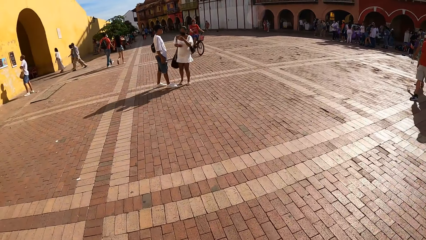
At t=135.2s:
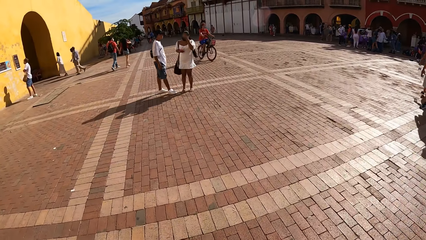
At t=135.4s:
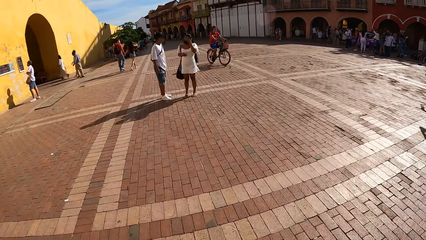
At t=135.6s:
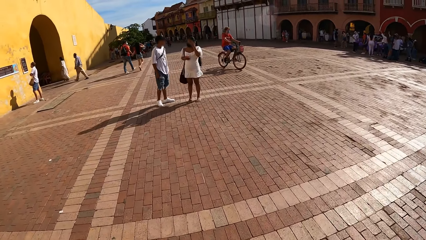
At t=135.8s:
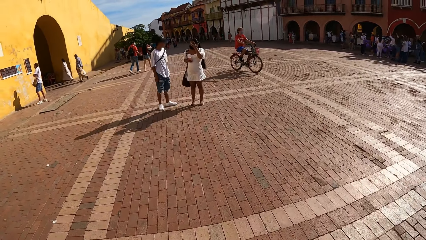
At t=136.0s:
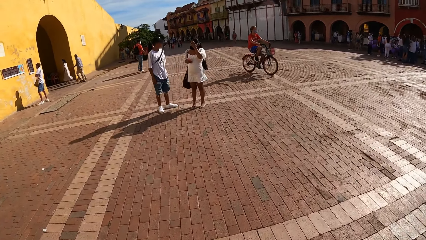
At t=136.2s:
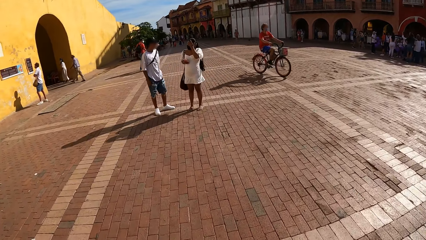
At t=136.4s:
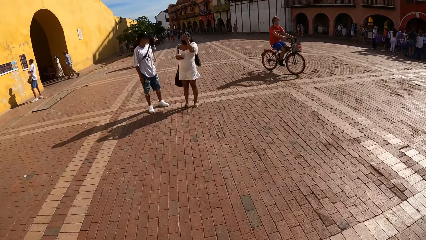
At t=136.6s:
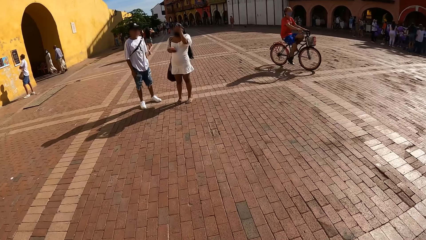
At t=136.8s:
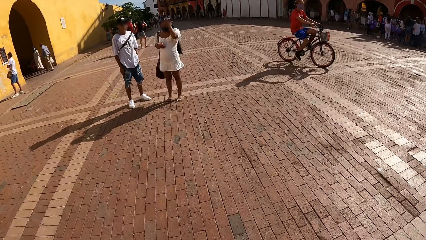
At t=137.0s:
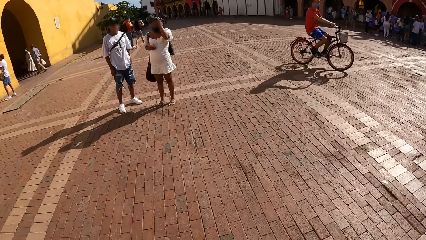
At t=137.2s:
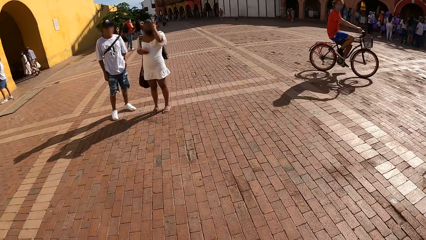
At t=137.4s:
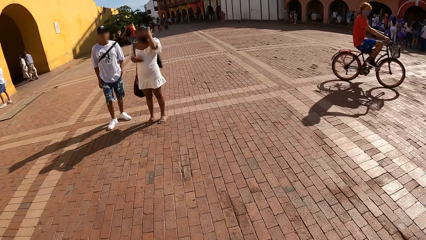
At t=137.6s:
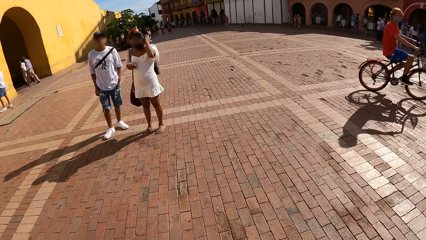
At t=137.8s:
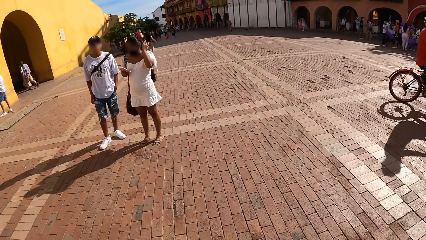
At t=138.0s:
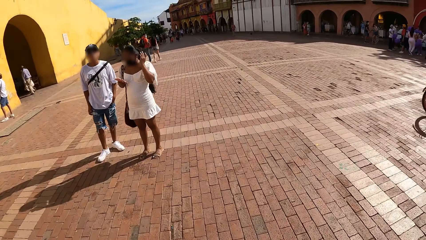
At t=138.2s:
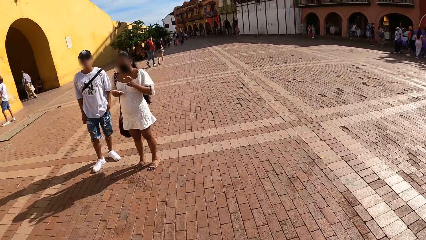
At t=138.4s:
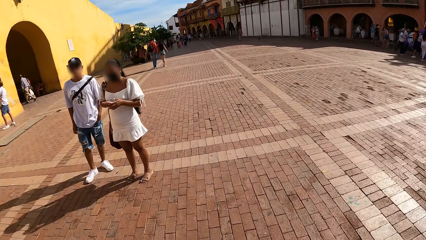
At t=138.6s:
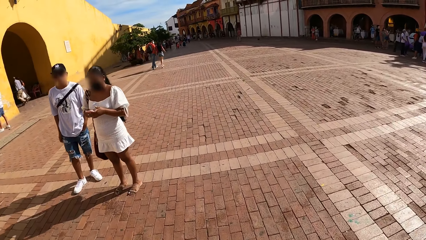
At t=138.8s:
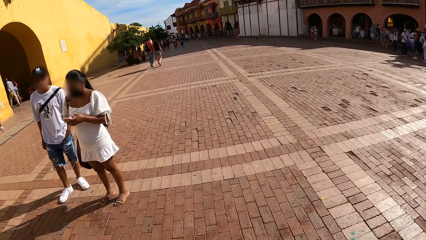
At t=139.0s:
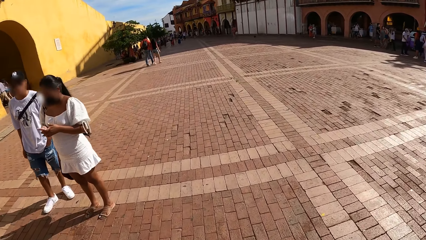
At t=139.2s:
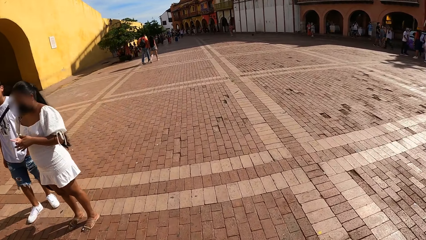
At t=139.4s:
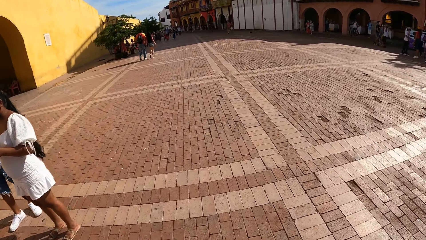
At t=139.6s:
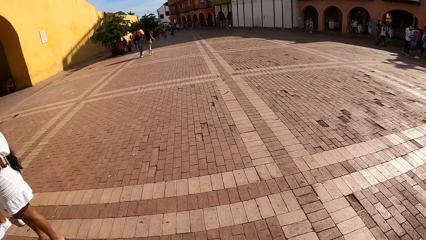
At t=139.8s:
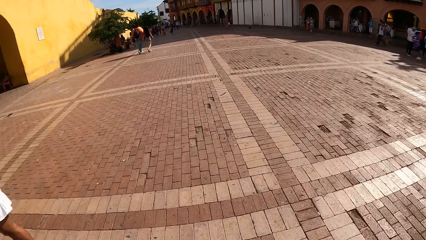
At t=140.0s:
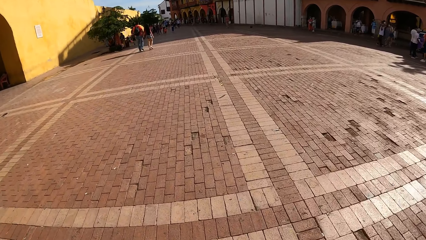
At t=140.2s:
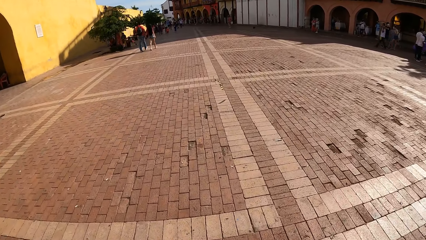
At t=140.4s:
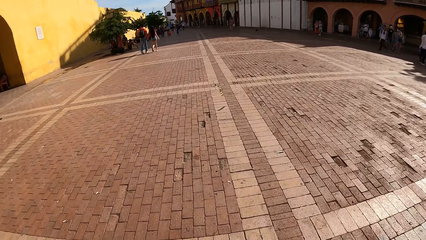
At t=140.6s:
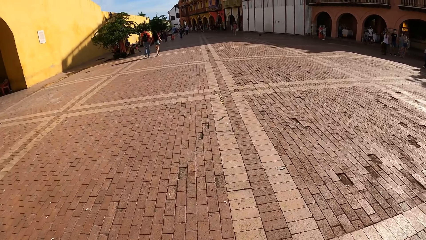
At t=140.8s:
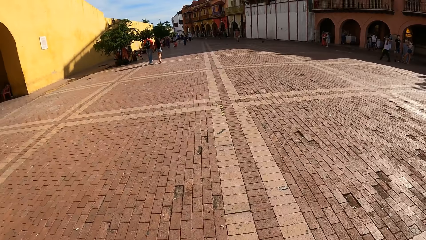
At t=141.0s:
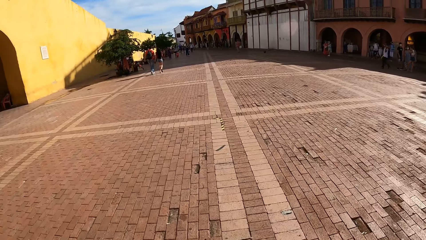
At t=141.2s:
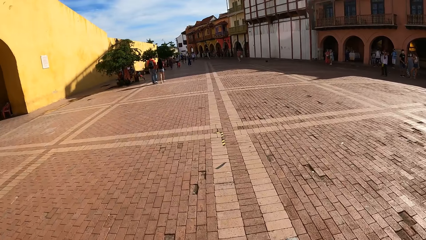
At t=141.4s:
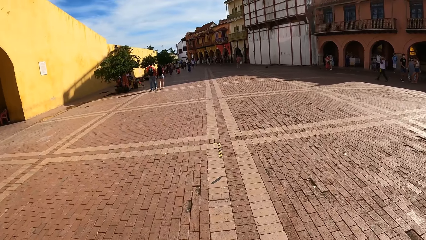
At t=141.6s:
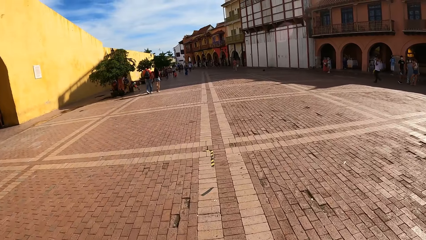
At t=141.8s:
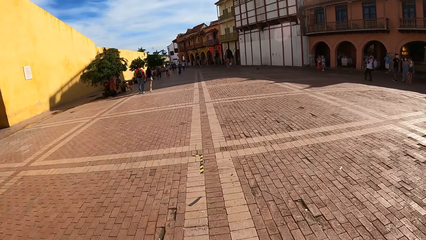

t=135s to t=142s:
A man drives a bicycle past the camera wearer.

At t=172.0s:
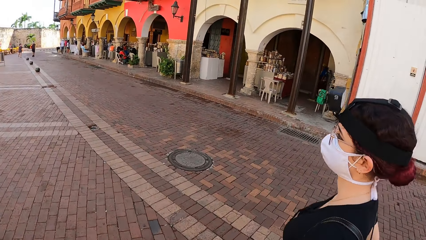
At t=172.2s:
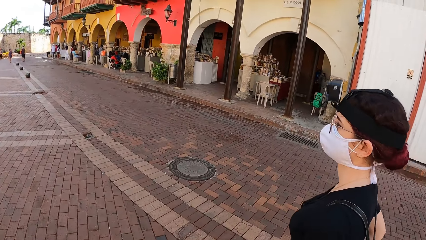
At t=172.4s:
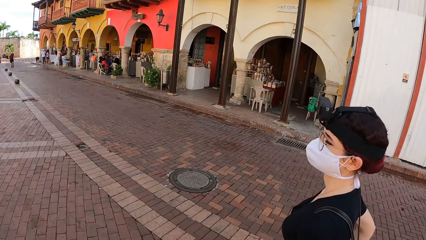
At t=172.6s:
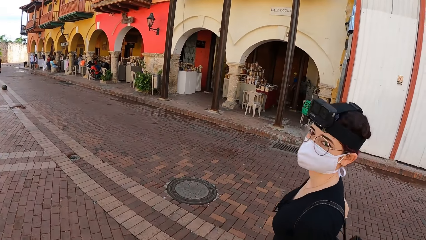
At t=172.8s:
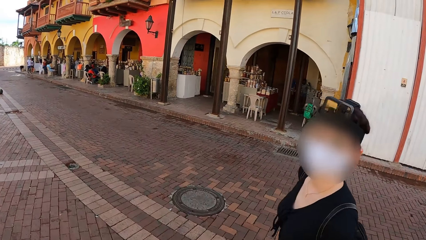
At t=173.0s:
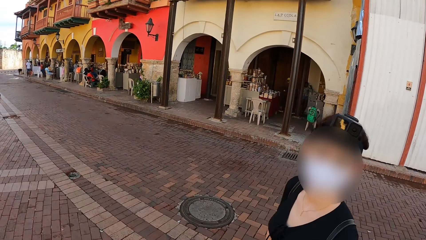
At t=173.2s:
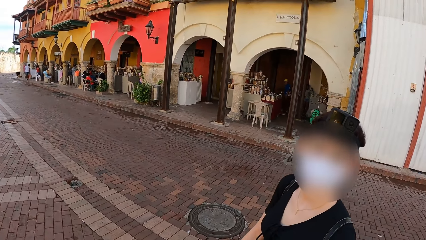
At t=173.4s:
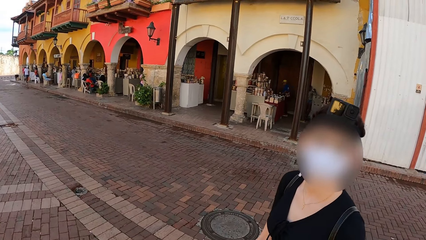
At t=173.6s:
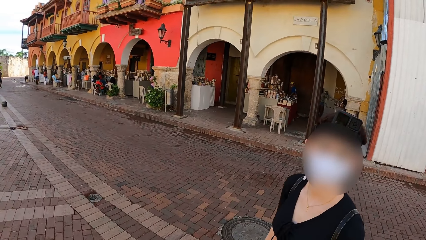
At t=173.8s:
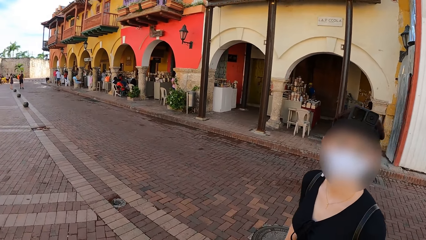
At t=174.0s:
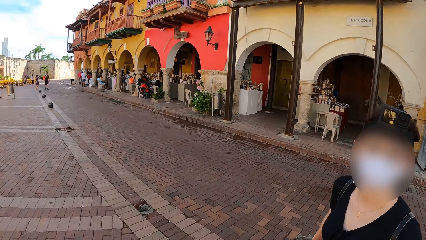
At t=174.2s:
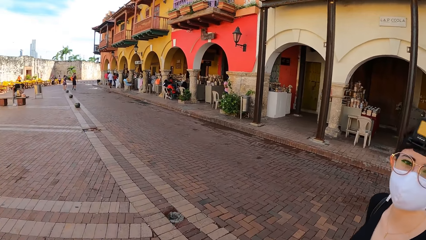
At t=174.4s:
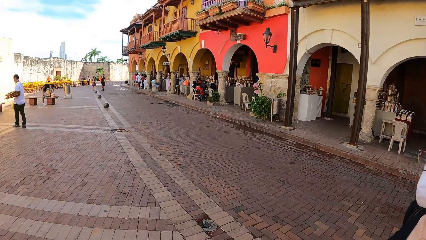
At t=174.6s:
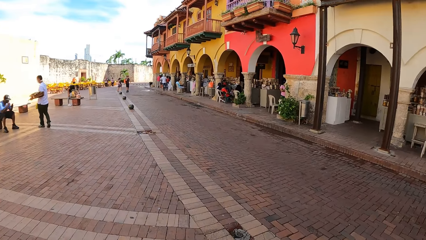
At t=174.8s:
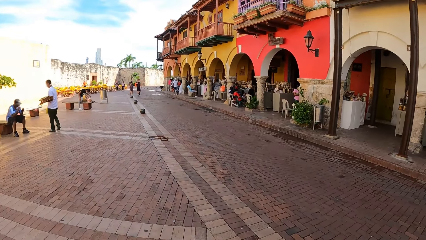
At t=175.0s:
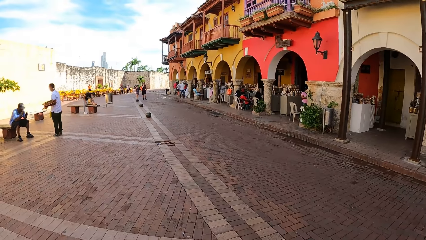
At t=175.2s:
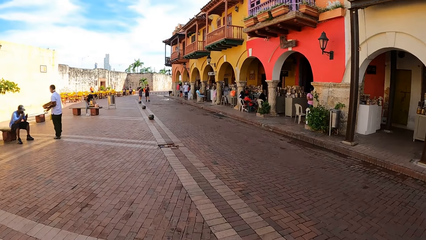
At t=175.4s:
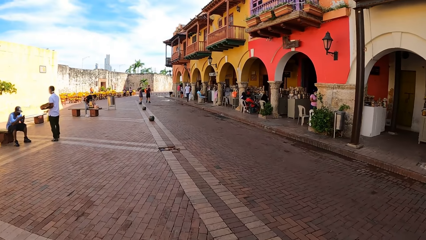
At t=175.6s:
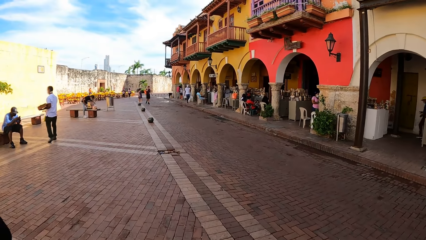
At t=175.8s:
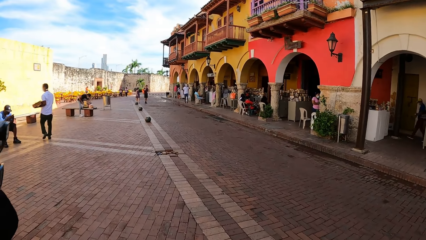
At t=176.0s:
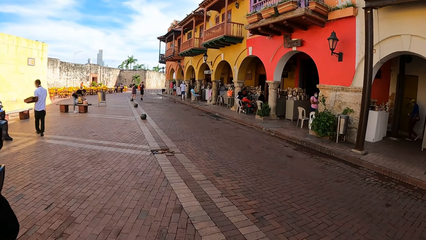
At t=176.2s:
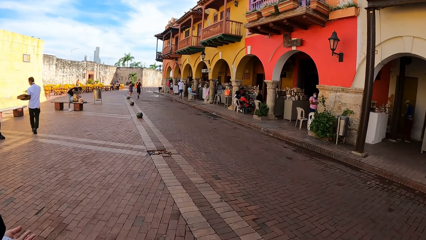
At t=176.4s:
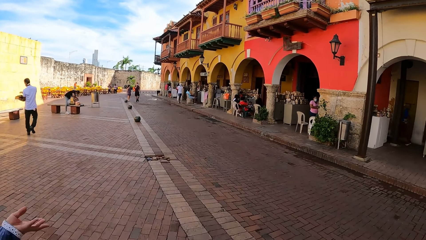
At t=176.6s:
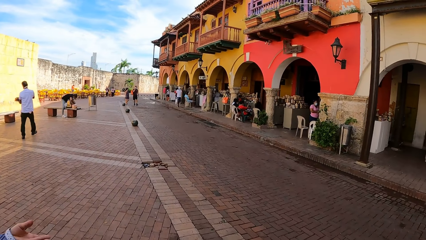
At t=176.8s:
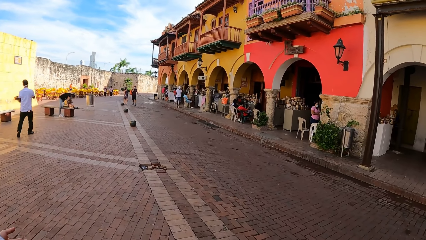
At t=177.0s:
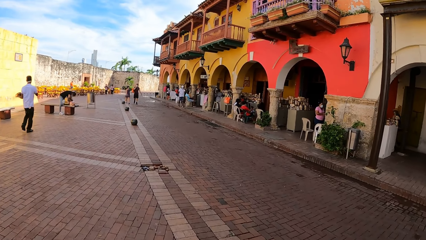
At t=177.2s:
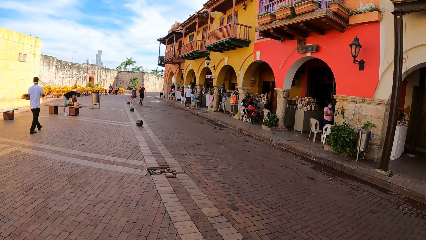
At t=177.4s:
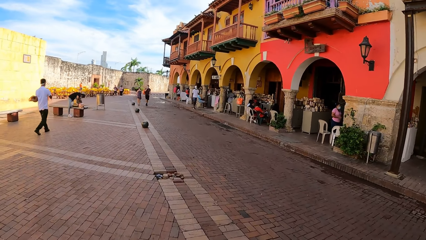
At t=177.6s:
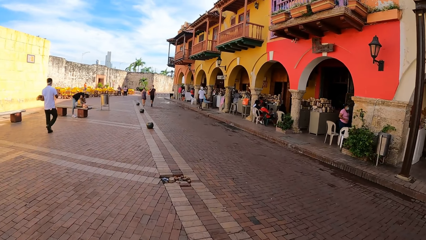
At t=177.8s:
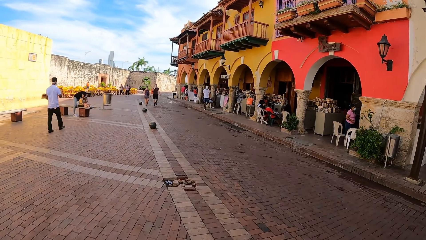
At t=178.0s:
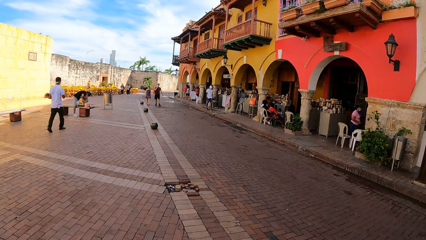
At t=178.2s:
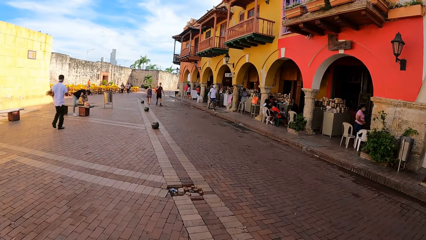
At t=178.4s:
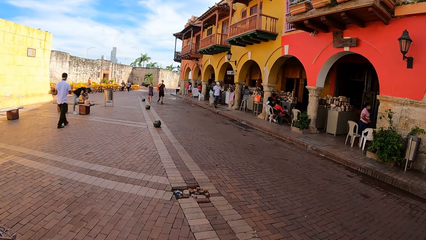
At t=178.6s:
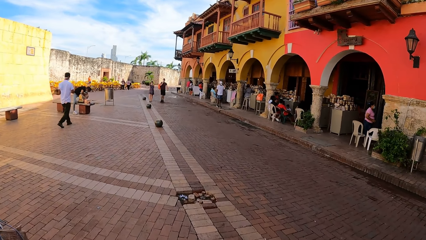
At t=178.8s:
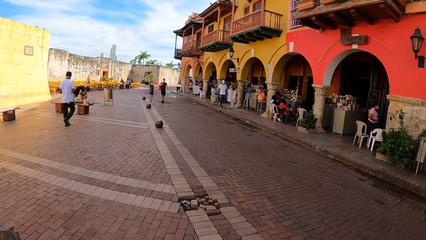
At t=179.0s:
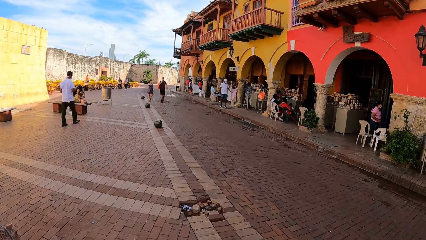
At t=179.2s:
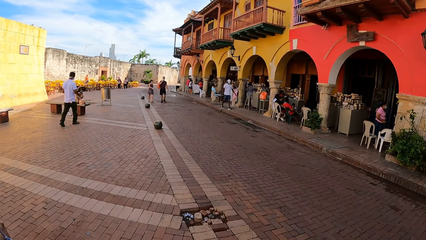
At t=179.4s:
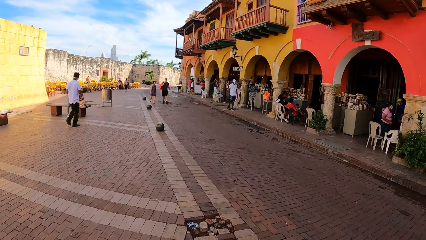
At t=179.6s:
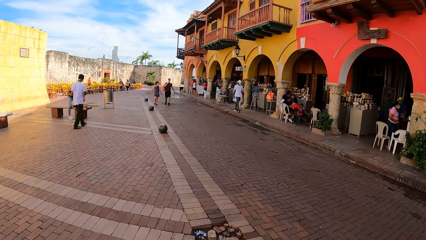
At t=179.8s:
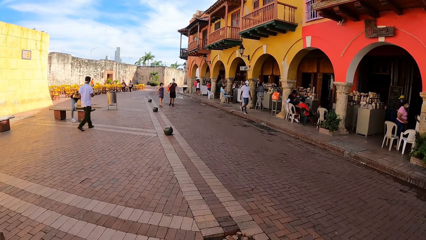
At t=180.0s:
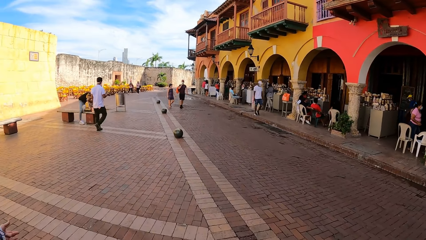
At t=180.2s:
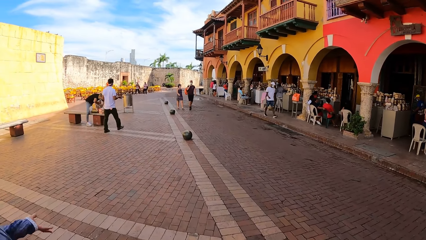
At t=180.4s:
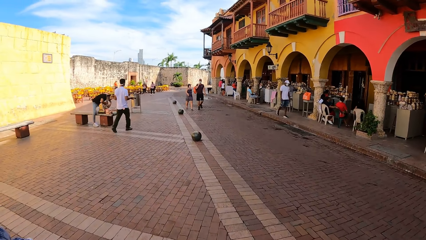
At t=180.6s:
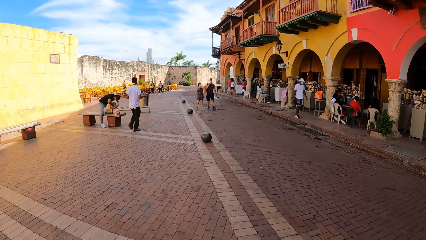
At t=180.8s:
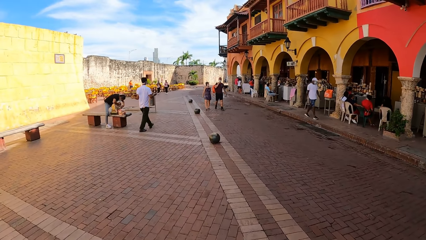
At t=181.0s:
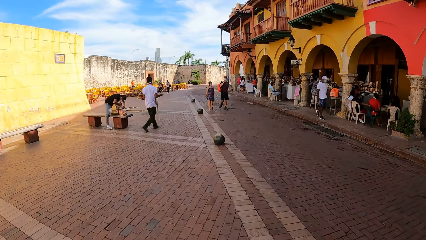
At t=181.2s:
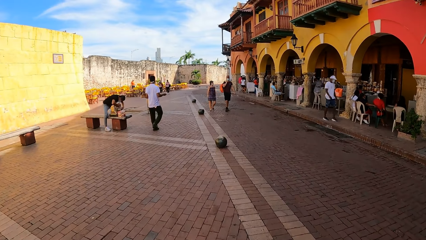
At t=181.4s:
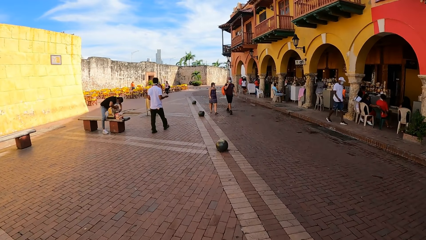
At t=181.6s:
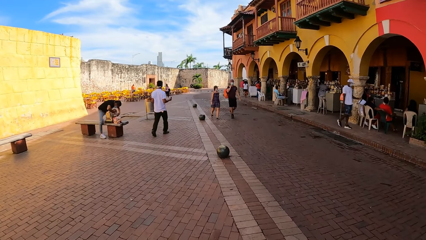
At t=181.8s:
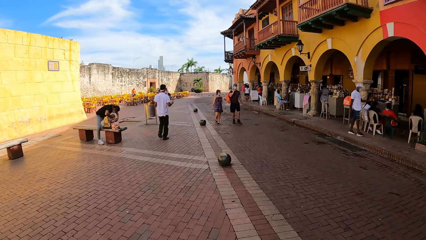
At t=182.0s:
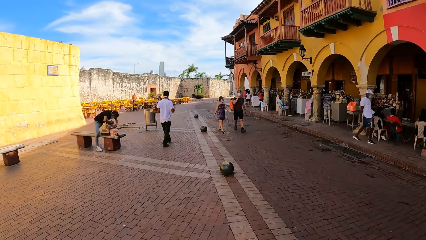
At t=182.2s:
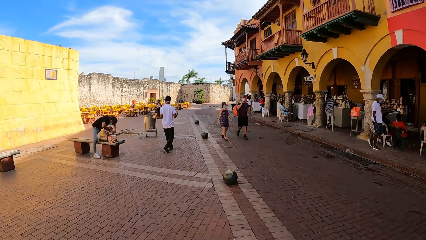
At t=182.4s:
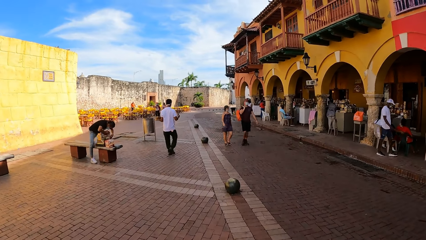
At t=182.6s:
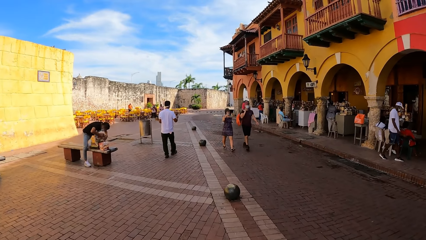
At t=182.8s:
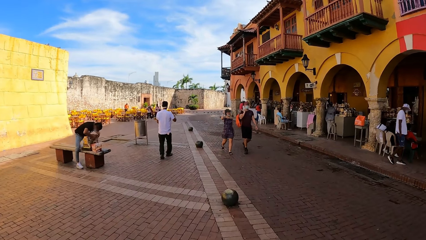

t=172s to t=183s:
The camera wearer interacts with a woman.
